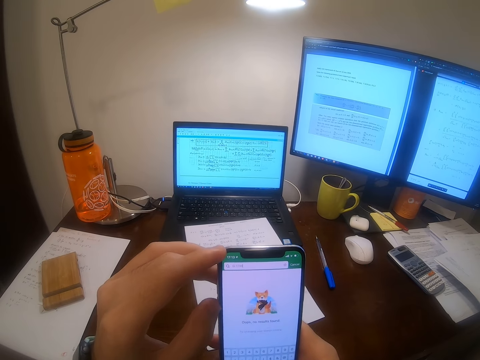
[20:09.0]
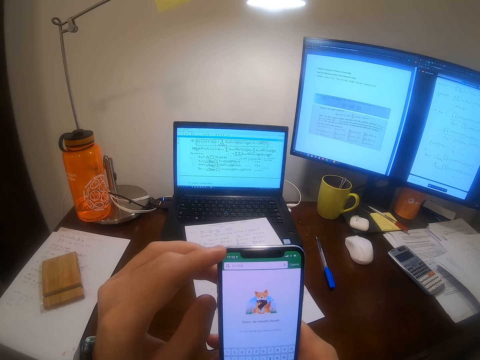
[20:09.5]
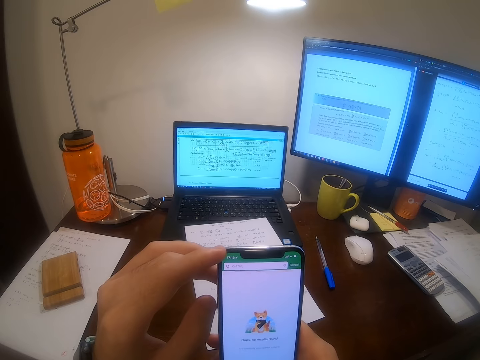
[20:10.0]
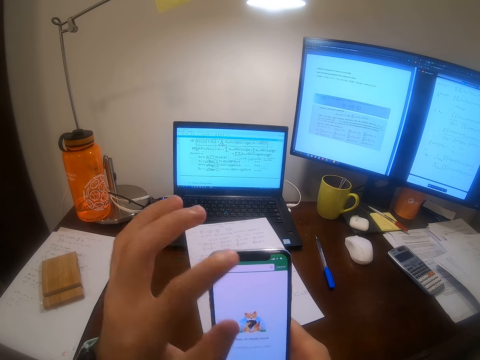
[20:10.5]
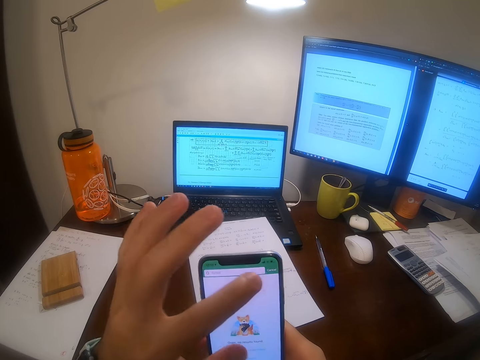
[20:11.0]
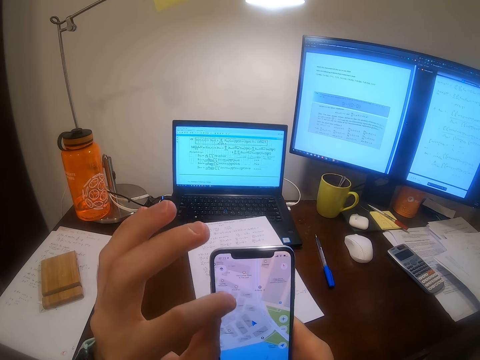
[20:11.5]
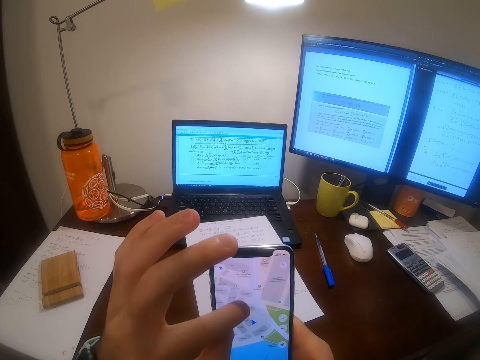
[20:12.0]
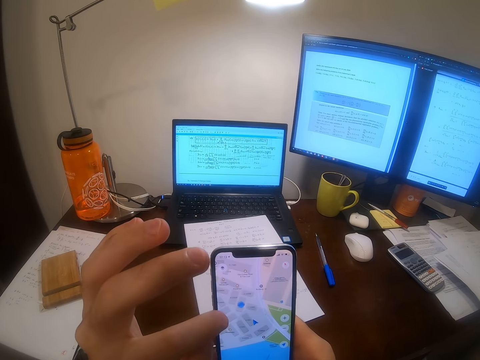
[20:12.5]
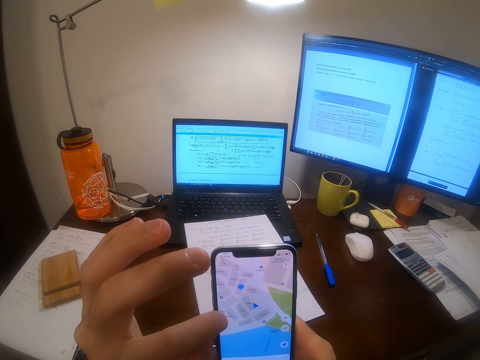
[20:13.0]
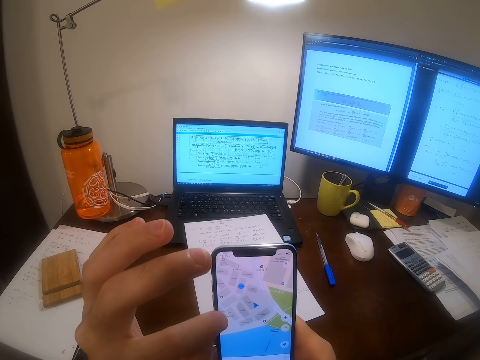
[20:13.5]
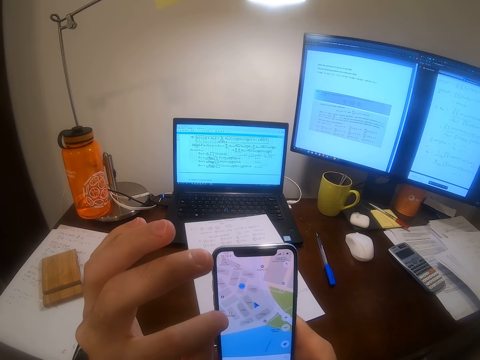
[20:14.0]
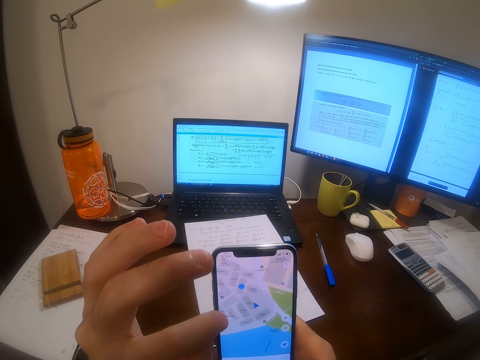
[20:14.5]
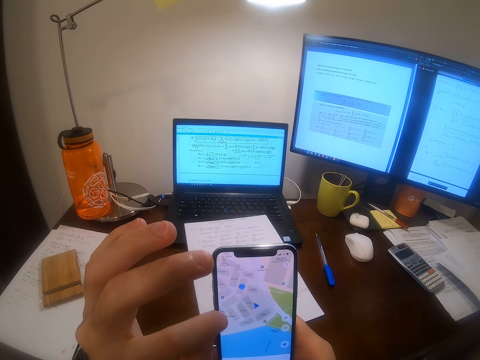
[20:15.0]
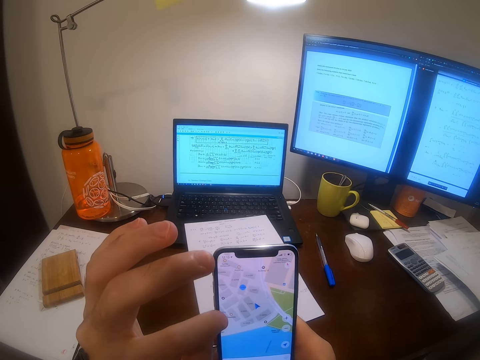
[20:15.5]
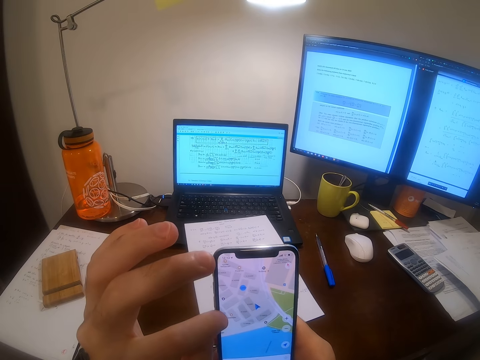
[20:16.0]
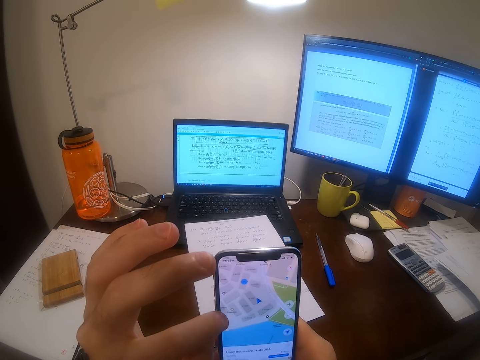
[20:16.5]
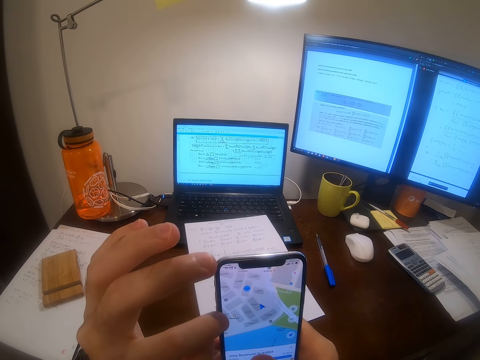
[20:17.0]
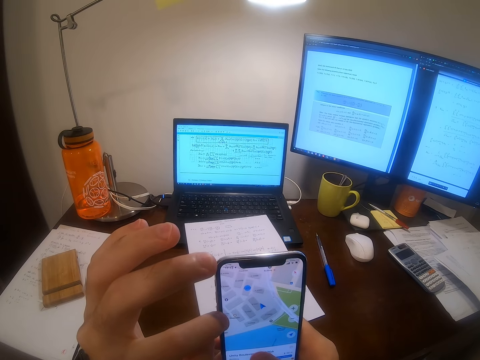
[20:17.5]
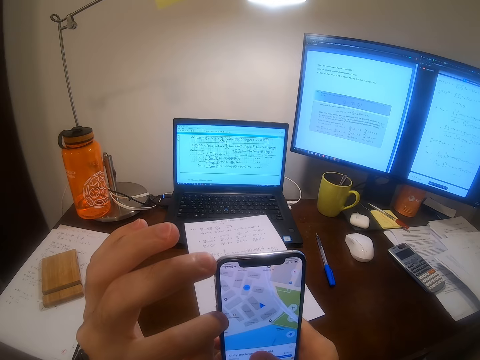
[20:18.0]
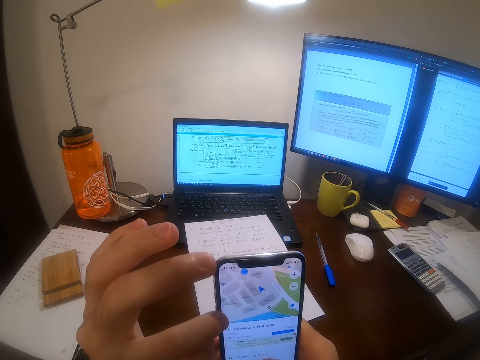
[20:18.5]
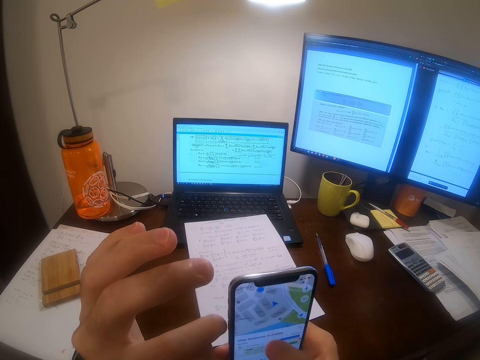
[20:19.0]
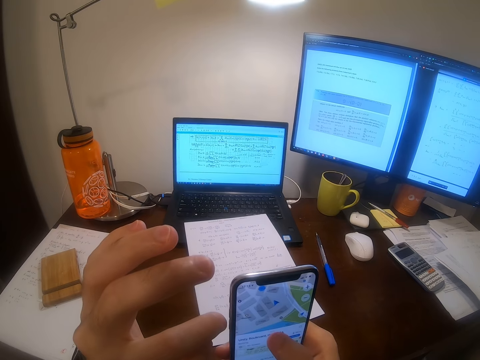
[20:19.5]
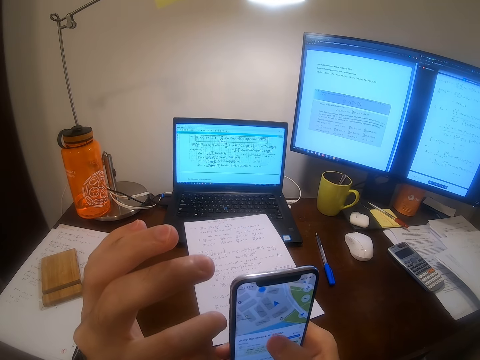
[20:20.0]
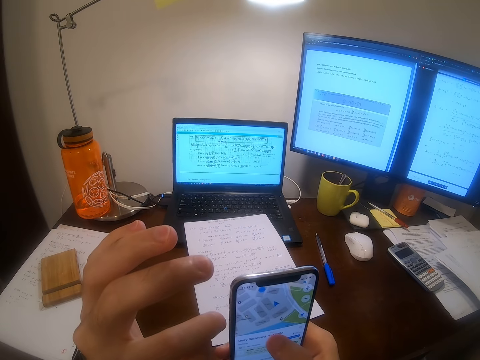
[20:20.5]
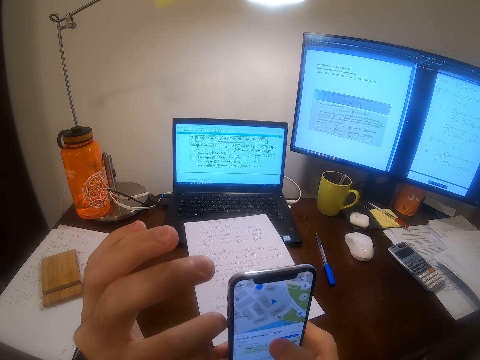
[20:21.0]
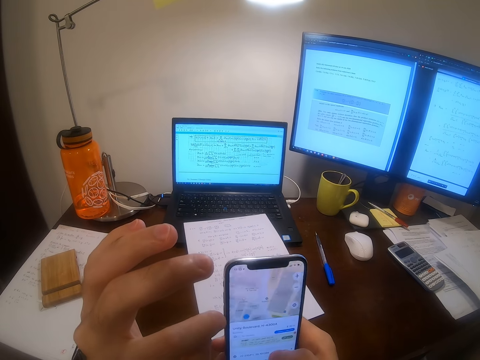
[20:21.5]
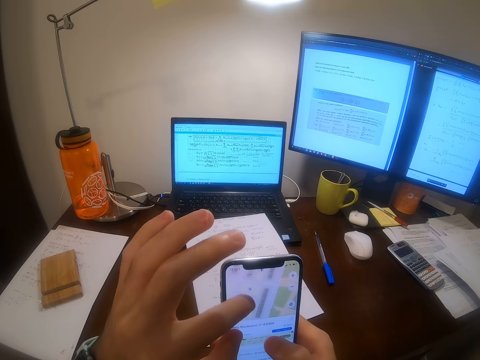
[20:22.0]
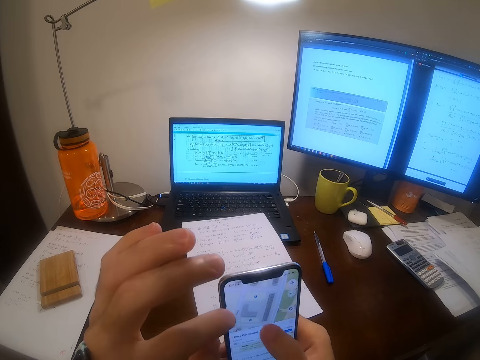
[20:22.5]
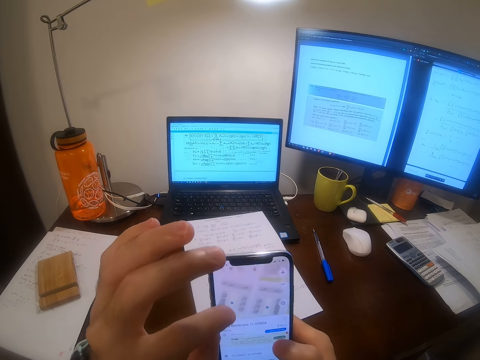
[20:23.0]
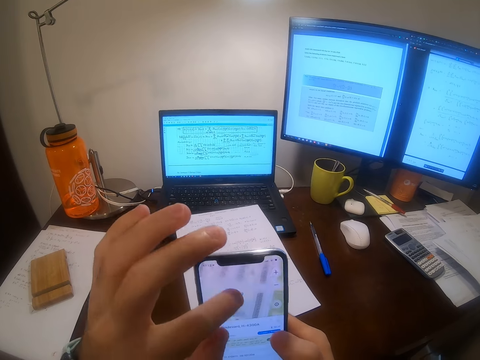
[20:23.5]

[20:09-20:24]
The camera wearer types on his phone. He scrolls his phone. He looks at his phone. He scrolls his phone. He uses his phone.

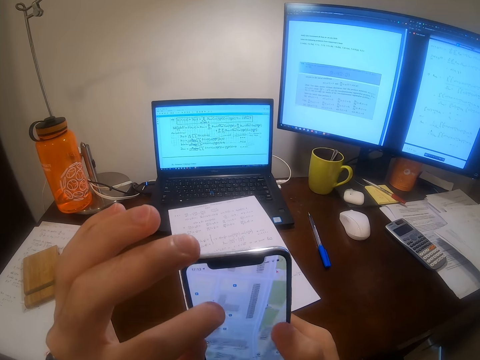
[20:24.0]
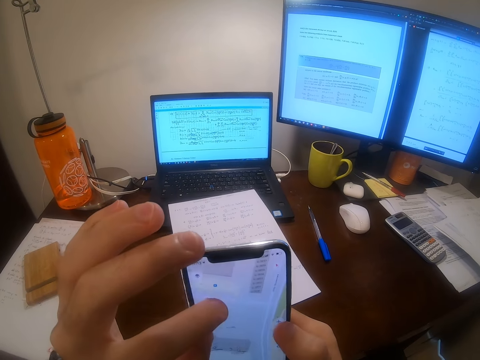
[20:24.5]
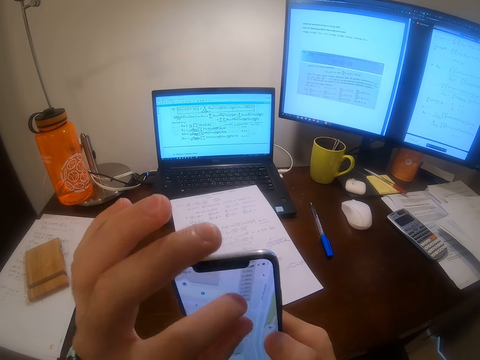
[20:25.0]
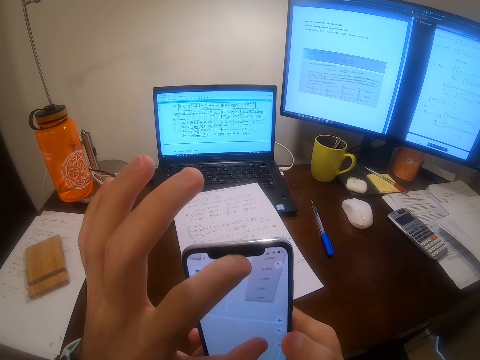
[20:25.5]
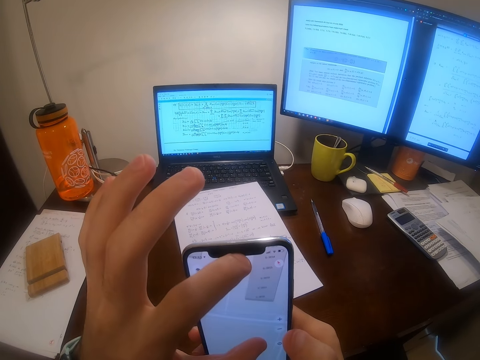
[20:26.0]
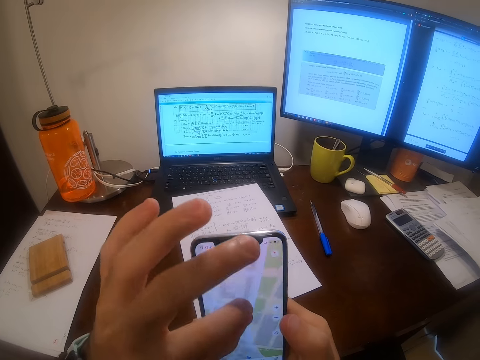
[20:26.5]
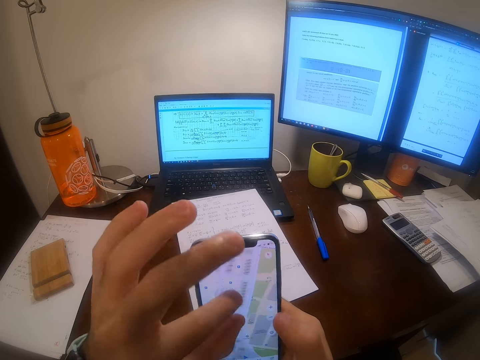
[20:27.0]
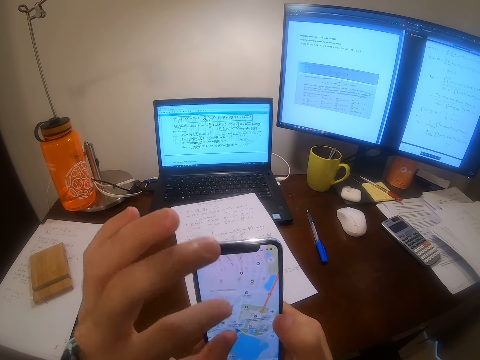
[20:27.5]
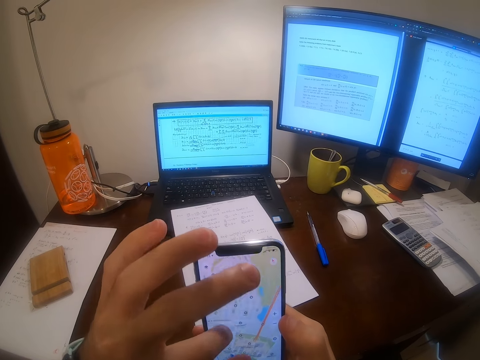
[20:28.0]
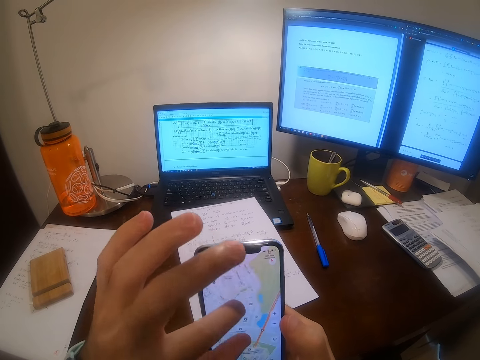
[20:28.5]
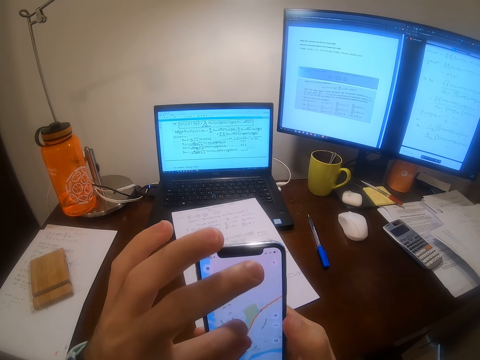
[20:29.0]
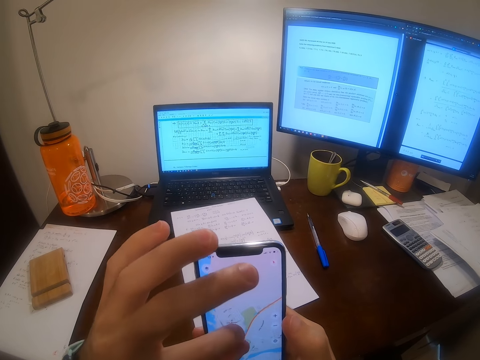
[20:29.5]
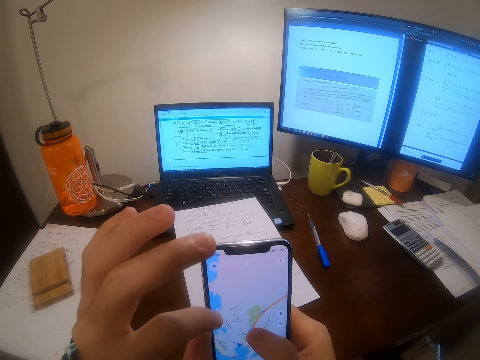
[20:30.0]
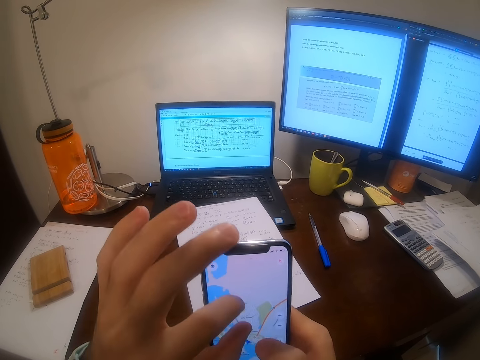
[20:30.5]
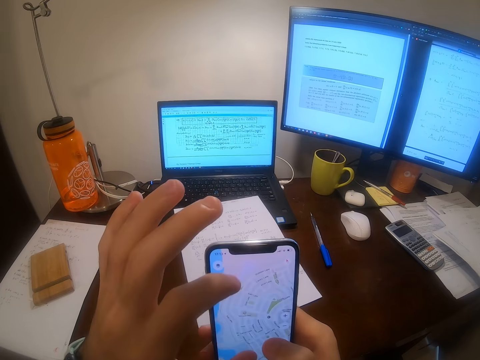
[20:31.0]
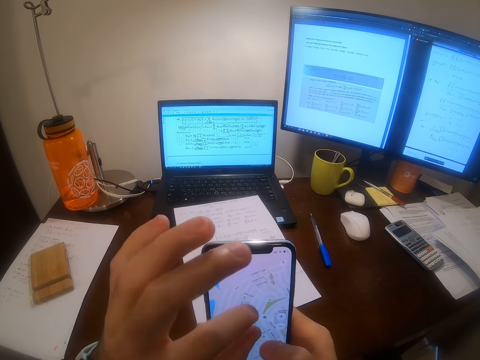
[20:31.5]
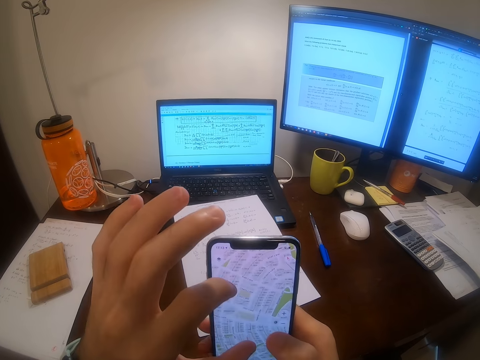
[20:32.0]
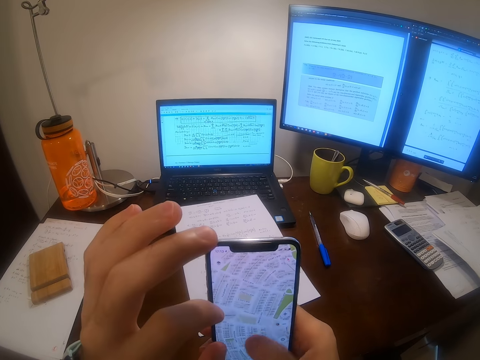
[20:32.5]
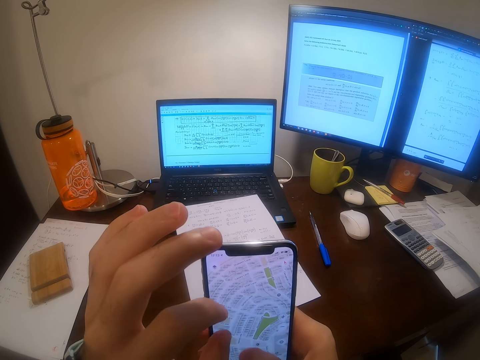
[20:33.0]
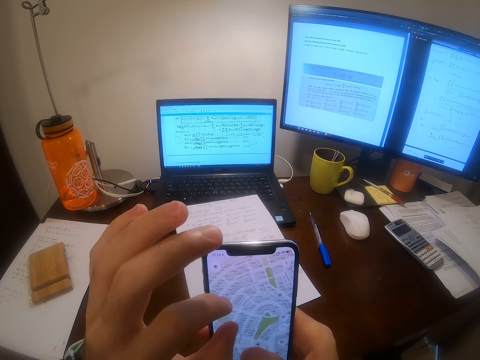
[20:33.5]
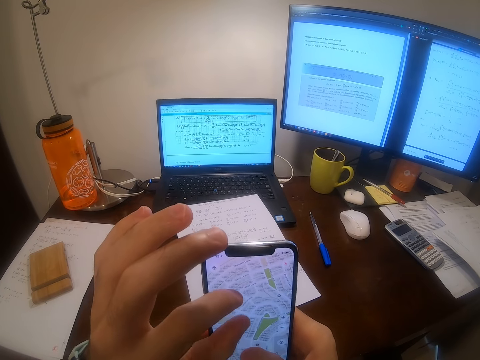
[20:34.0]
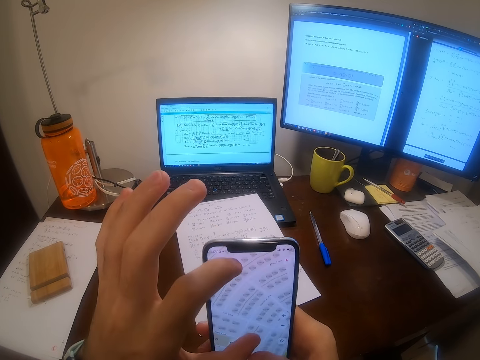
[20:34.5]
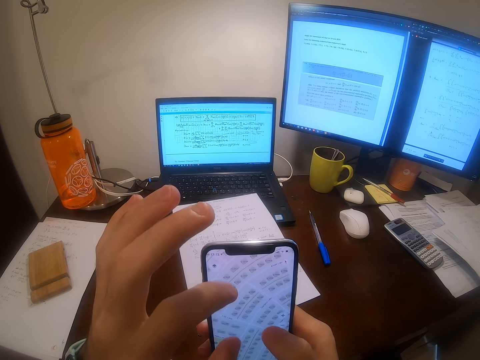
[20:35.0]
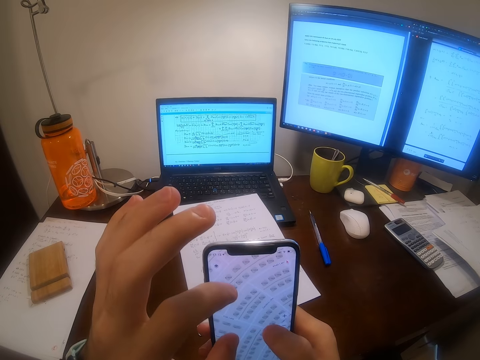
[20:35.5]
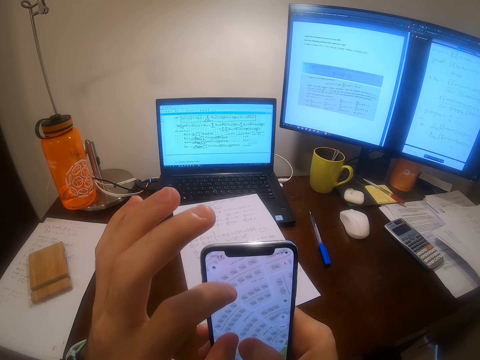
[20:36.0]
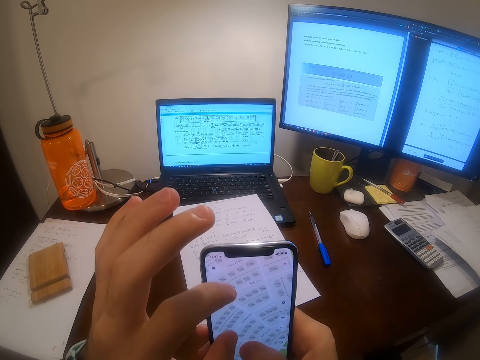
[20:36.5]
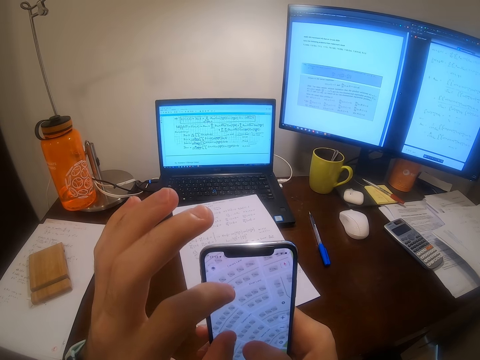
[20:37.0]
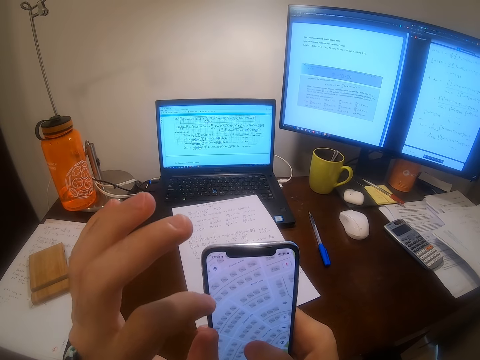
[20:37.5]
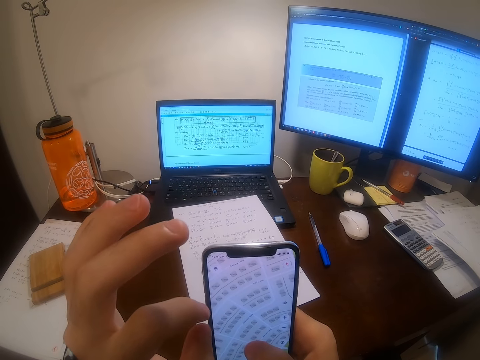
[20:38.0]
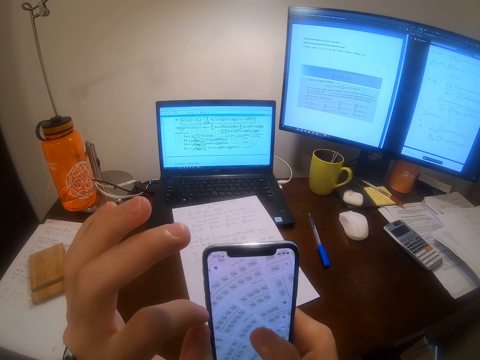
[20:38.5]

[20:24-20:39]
The camera wearer looks at his phone.
